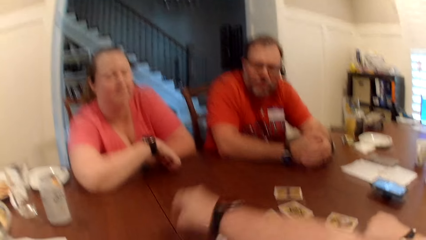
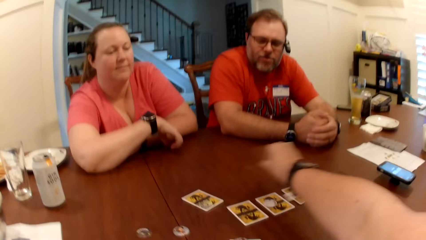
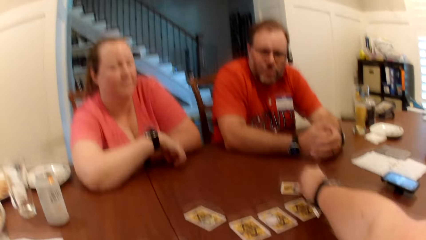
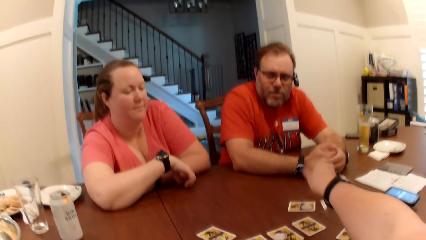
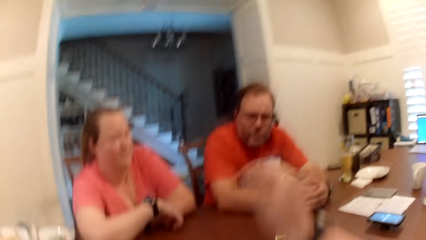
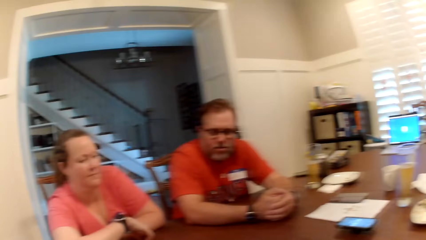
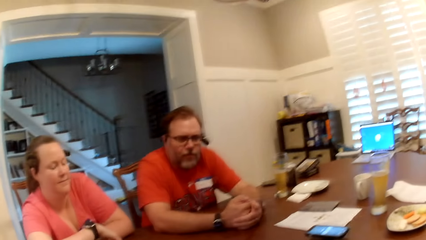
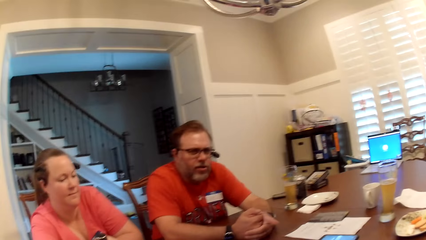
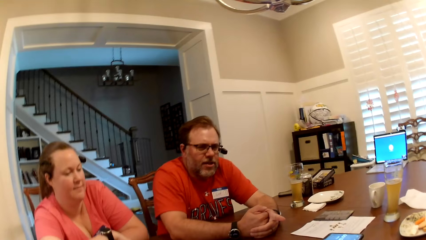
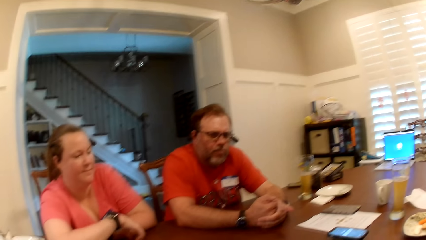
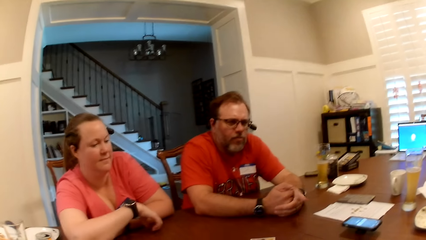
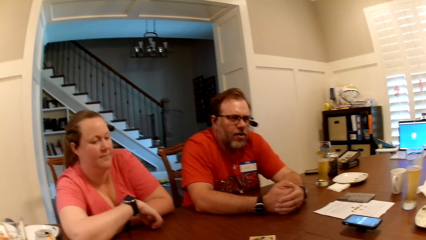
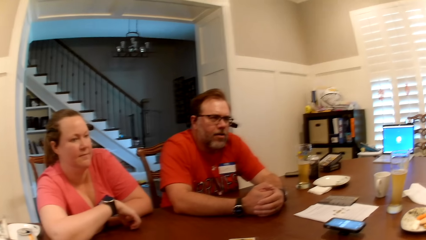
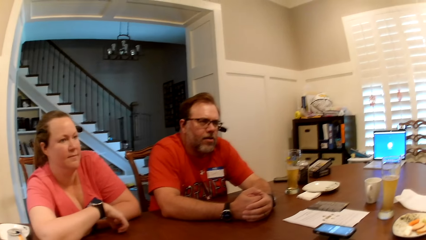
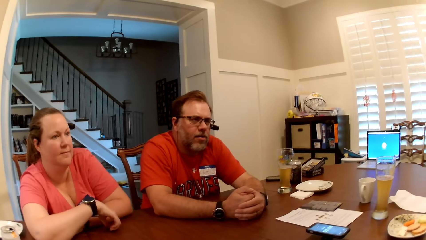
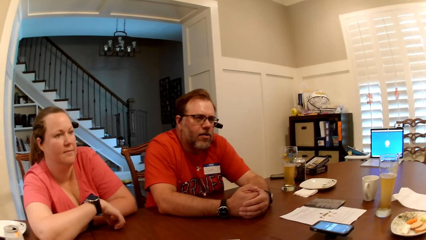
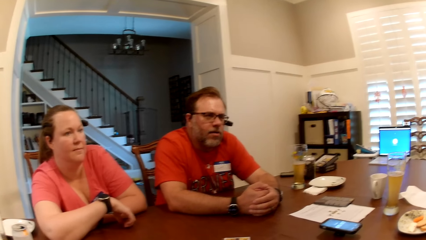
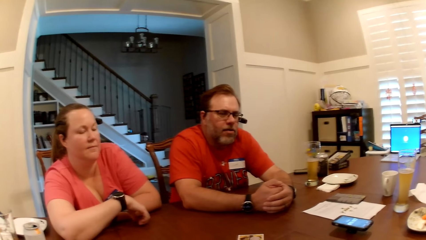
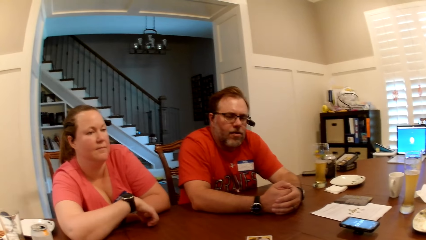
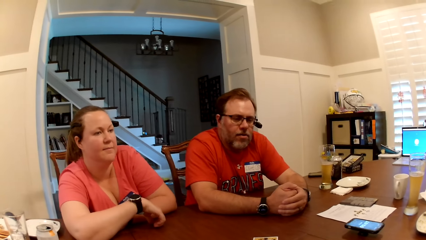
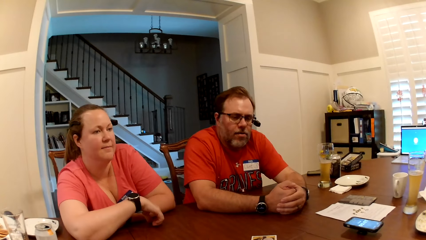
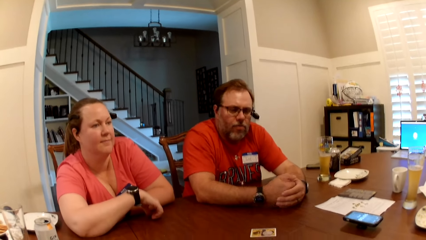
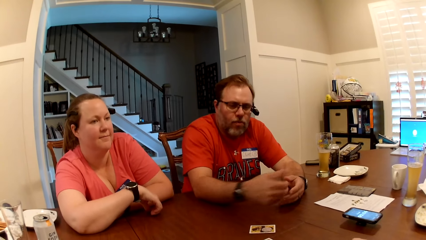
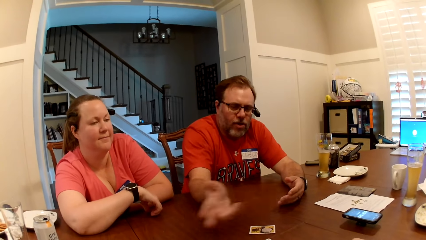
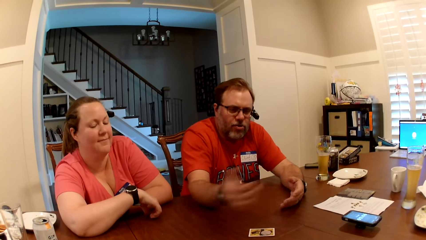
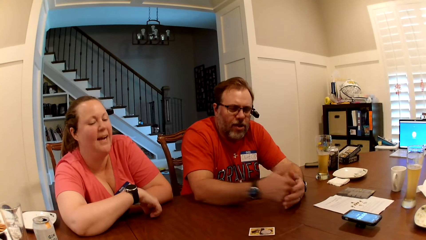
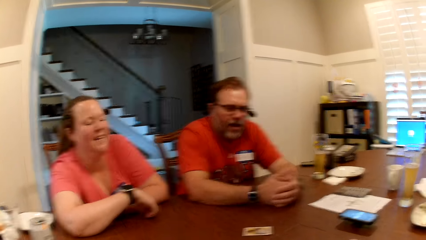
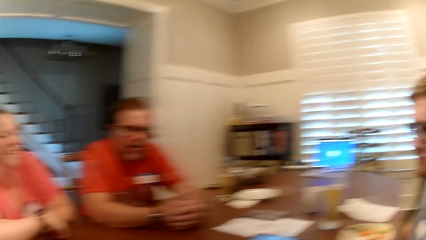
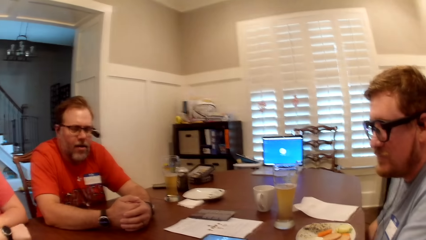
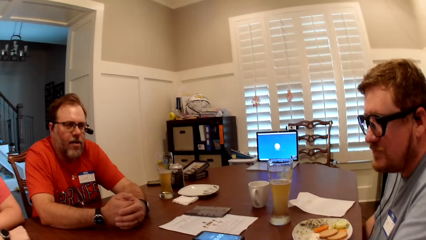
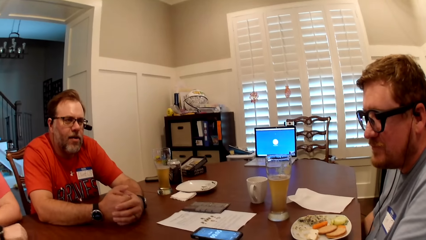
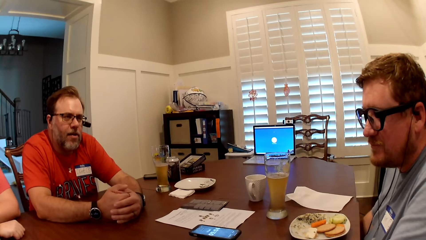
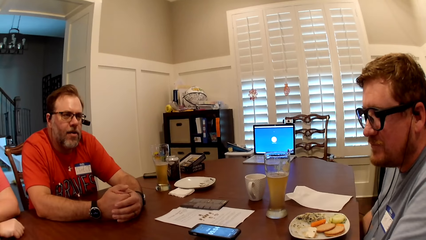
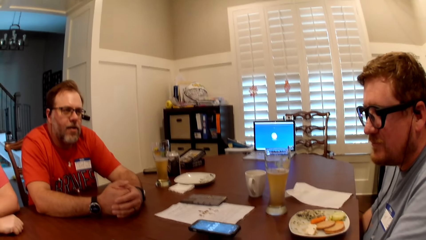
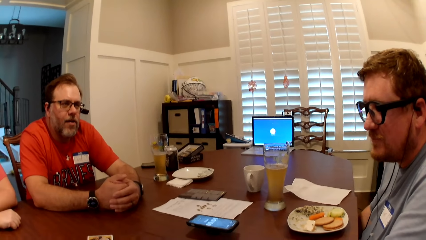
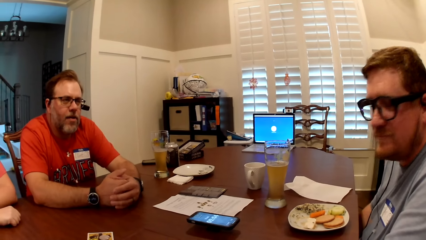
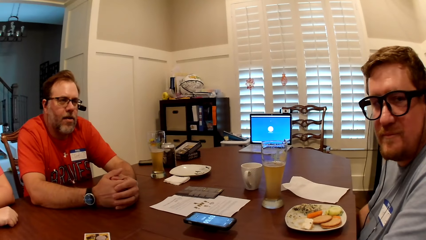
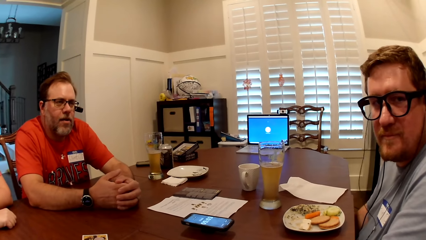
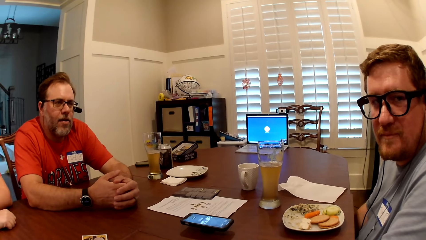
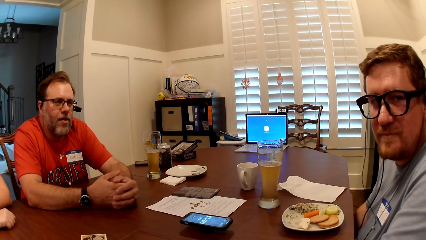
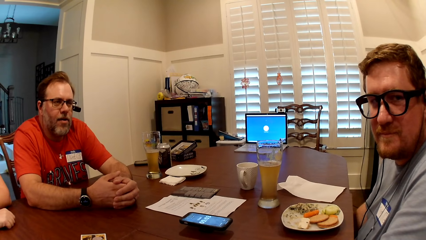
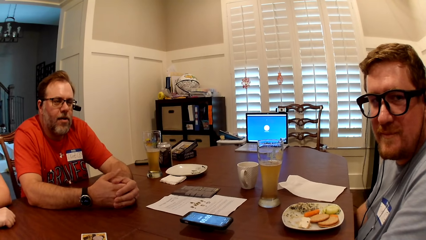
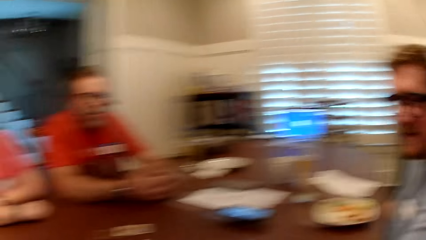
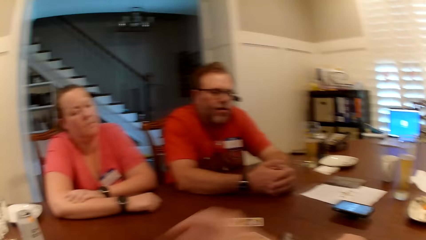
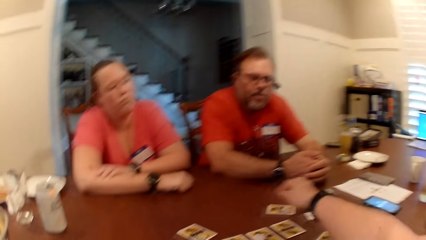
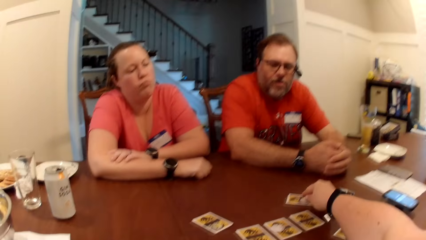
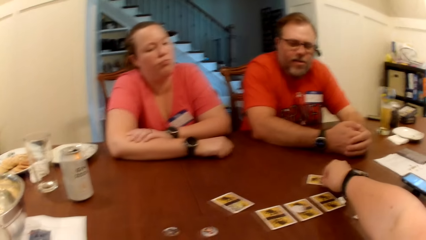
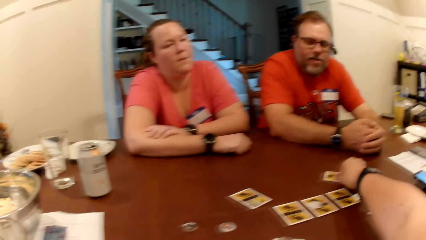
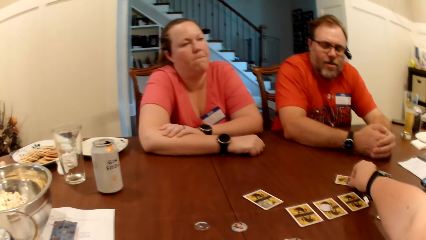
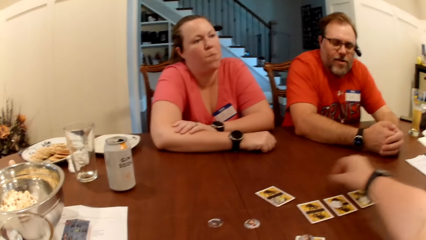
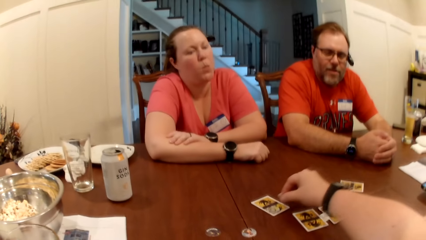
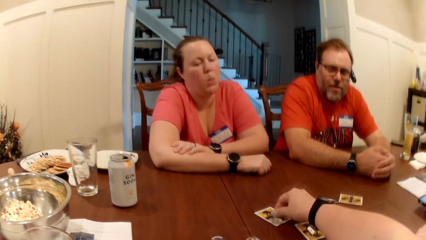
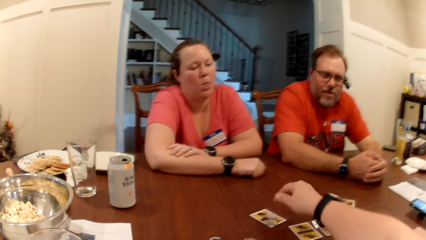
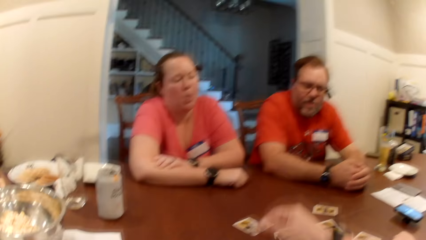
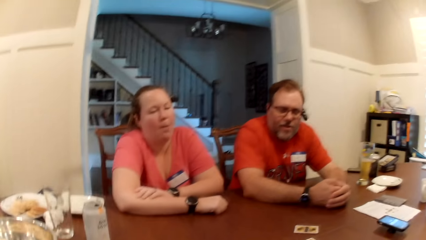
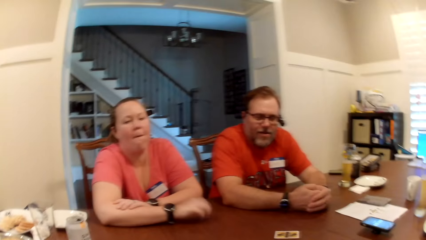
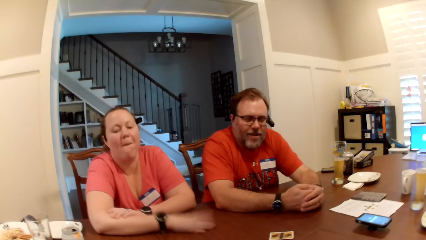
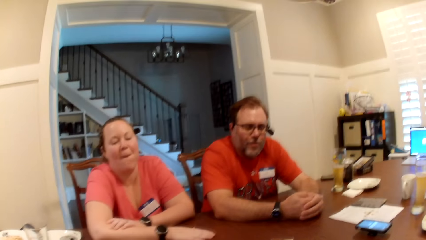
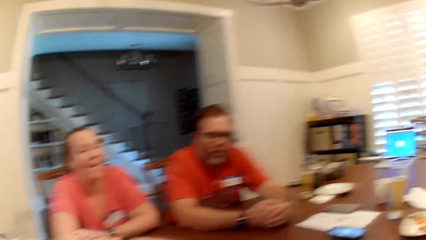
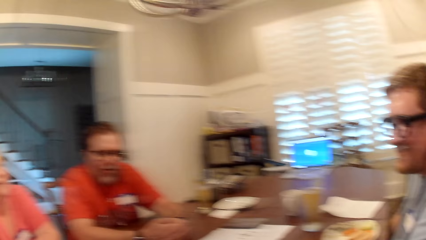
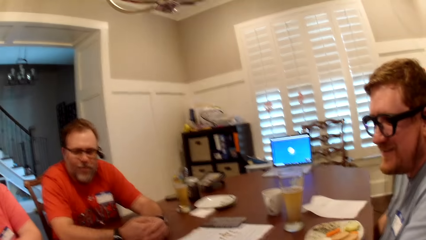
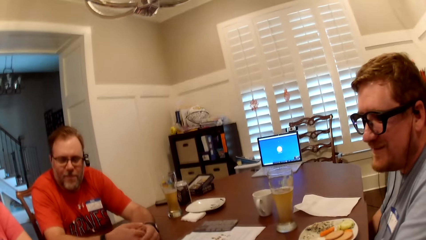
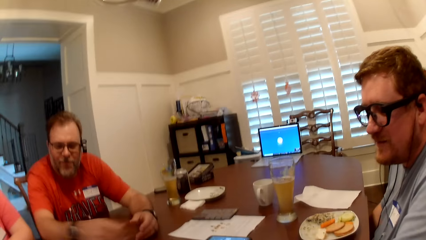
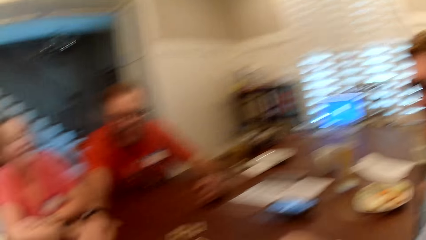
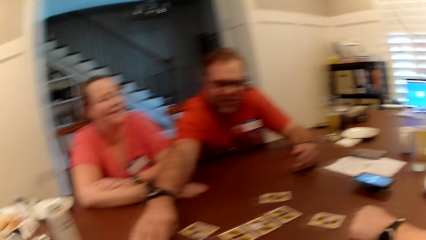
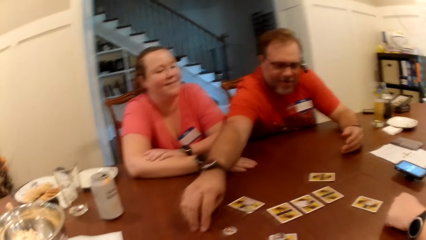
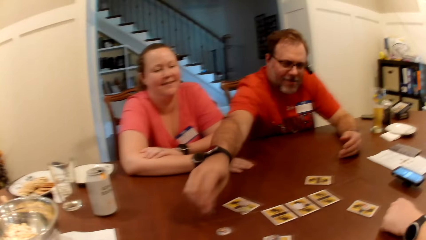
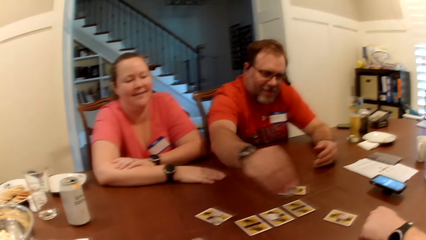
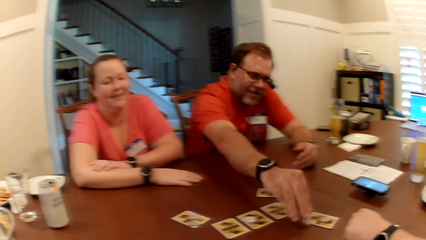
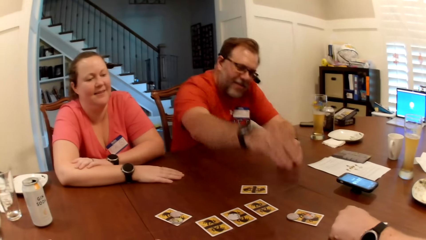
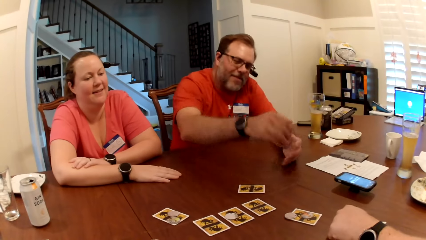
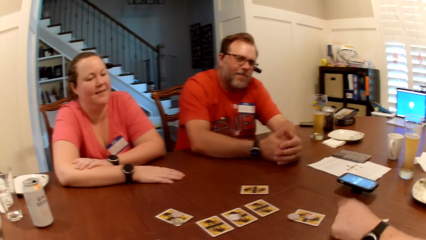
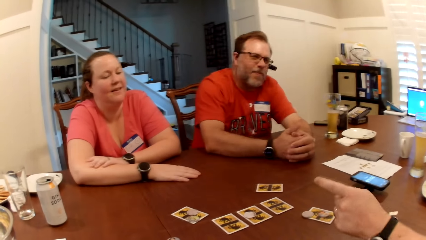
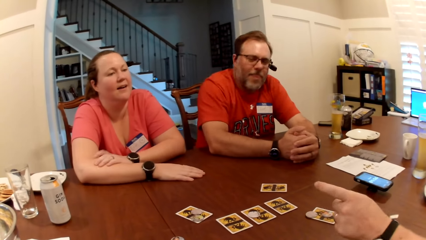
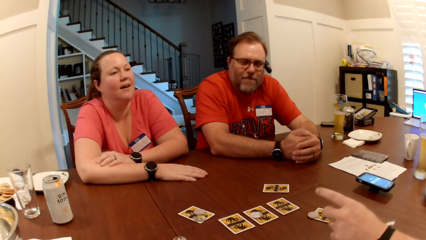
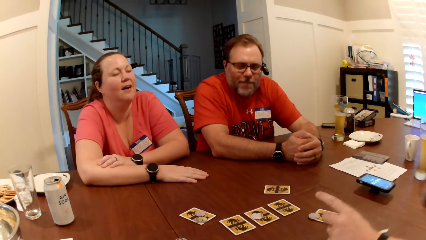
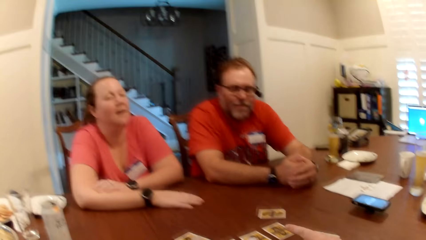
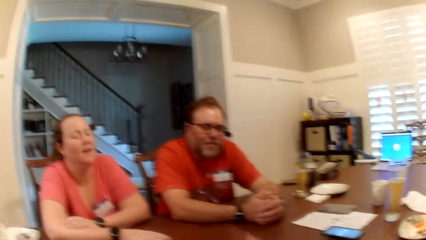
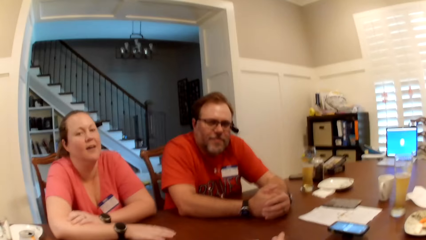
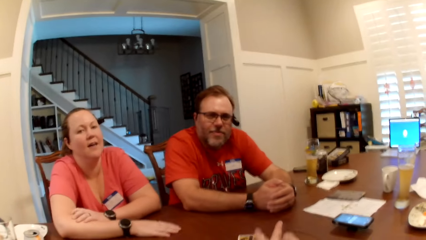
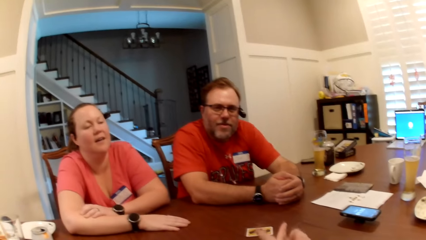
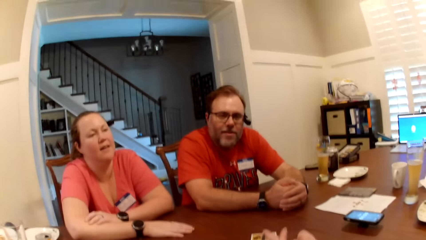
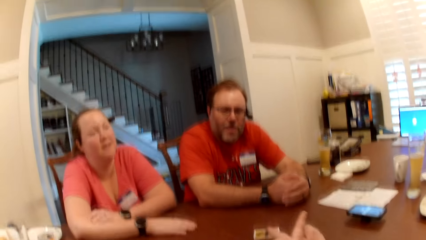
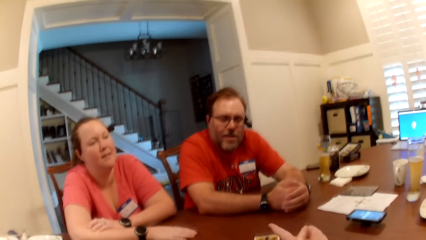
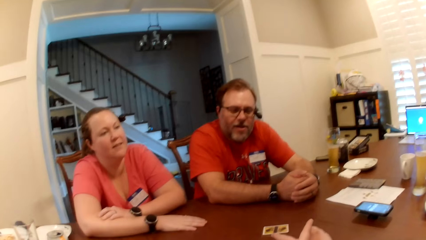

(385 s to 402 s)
The camera wearer drops a token on a card with her right hand. She looks around. She picks up the token on the card with her right hand. She drops the token on the card on the table. She looks around. A woman hits the table with her right hand. A man picks up the token on the table with his right hand. The man drops the token on the card on the table. The camera wearer interacts.
